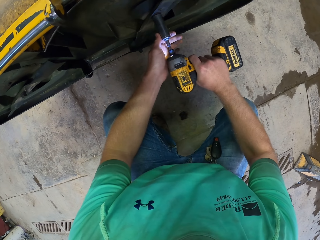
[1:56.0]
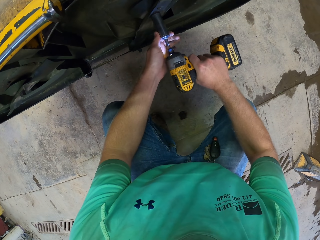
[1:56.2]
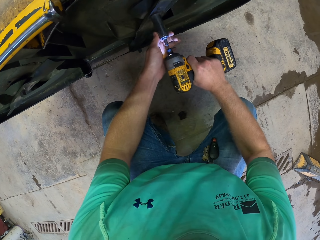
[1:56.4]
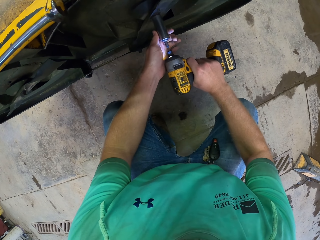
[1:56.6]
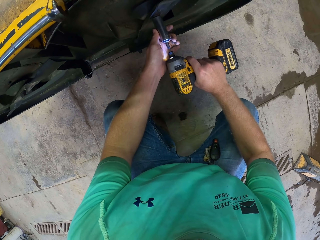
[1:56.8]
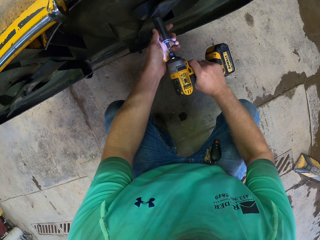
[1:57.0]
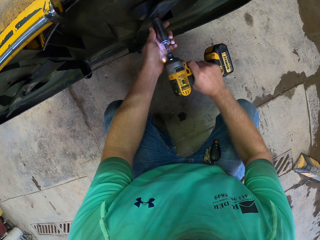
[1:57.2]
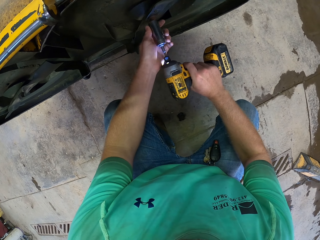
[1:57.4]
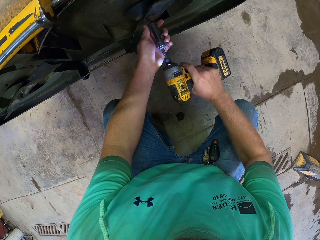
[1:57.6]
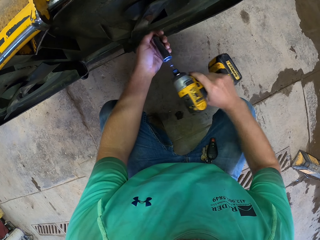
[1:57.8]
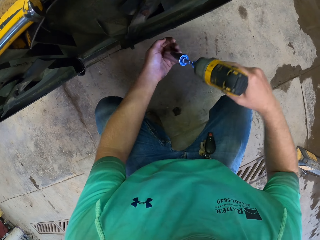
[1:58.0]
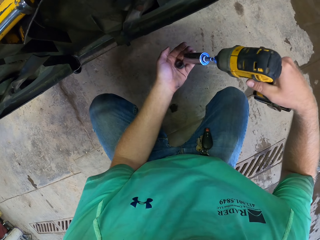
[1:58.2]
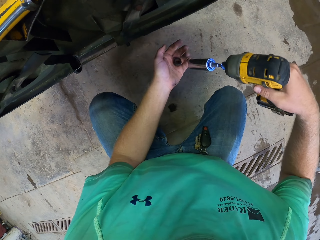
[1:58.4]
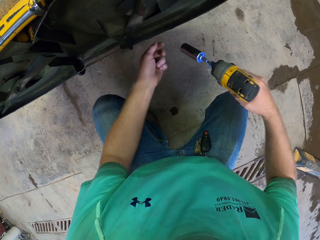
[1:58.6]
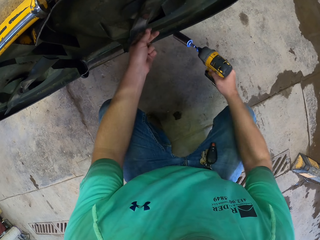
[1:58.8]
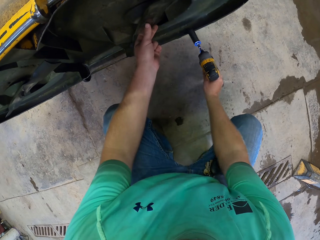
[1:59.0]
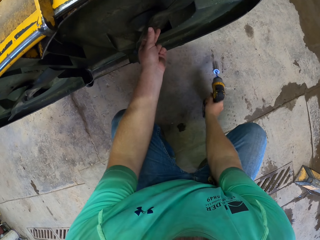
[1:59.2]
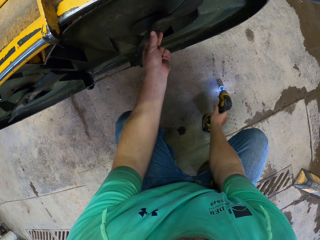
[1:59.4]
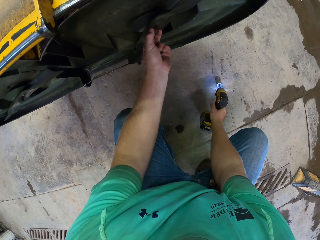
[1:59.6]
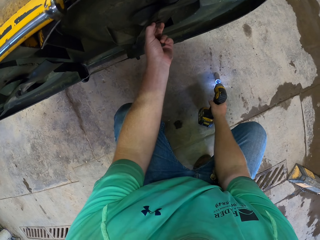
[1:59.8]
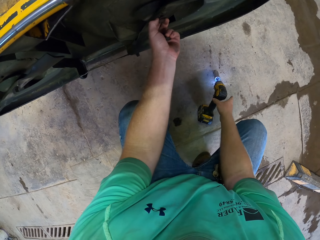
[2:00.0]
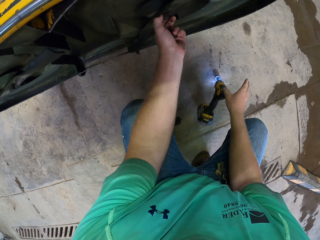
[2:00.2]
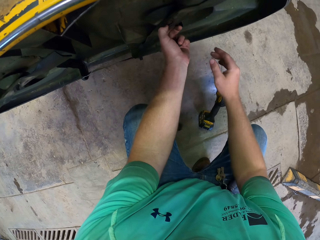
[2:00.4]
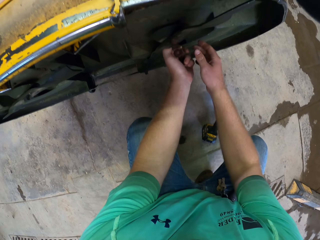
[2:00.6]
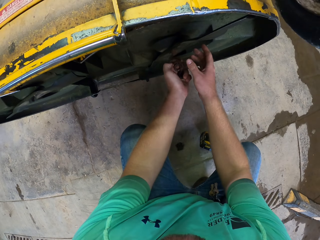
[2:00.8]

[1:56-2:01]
The camera wearer puts the bolt on his left hand with the hand drill in his right hand. He removes a bolt on the fan blade of the walker mower with his left hand. He drops the hand drill on the floor with his right hand.

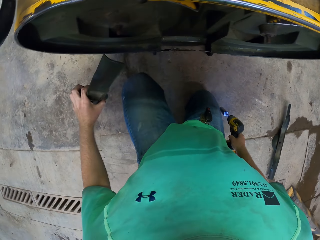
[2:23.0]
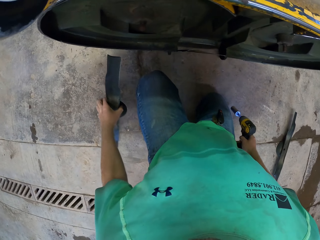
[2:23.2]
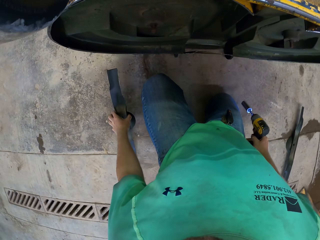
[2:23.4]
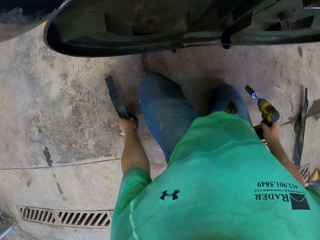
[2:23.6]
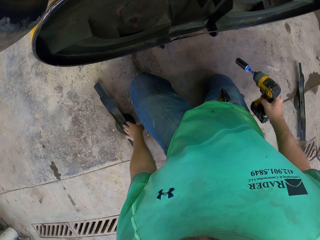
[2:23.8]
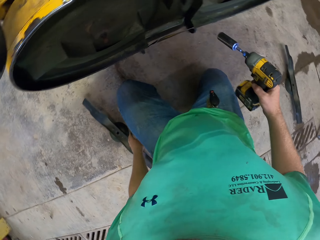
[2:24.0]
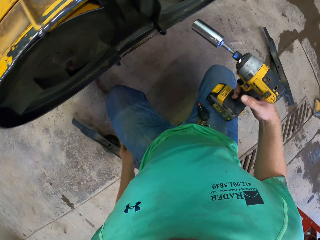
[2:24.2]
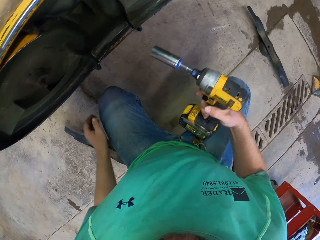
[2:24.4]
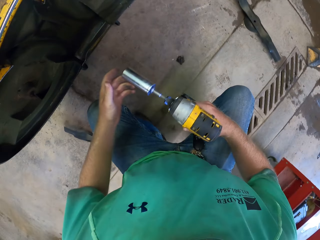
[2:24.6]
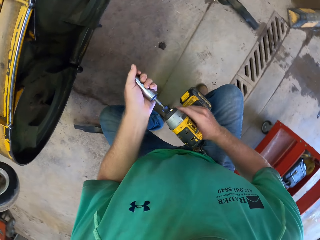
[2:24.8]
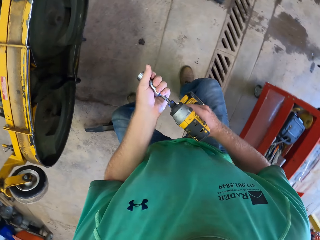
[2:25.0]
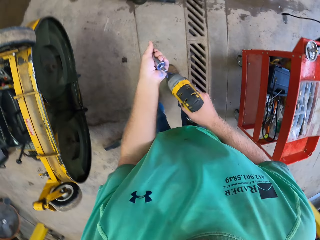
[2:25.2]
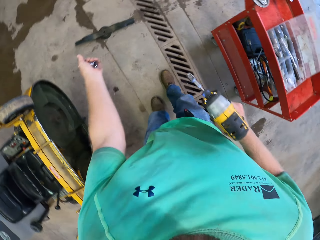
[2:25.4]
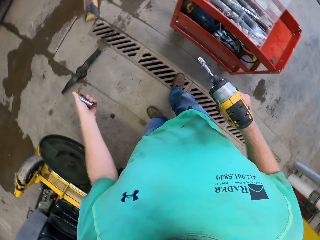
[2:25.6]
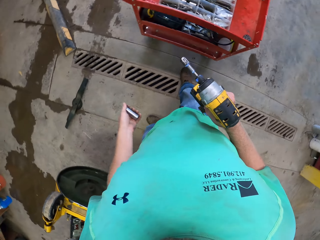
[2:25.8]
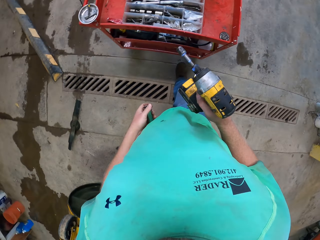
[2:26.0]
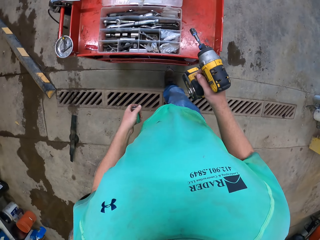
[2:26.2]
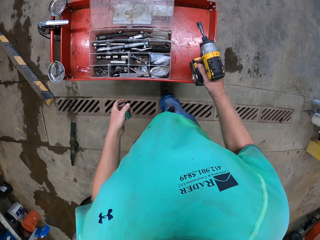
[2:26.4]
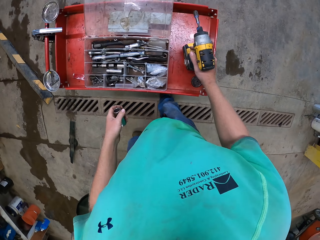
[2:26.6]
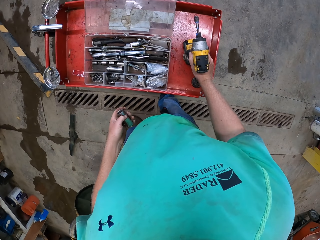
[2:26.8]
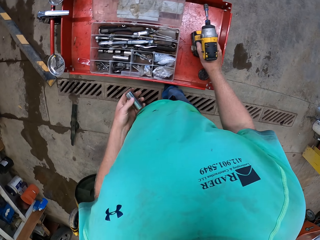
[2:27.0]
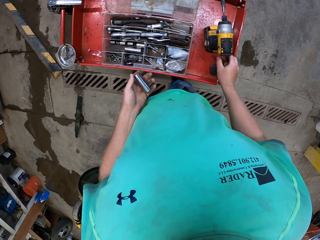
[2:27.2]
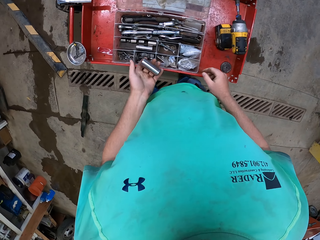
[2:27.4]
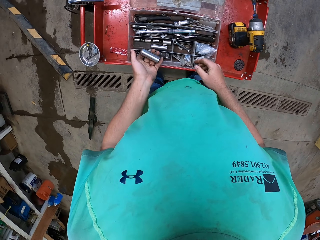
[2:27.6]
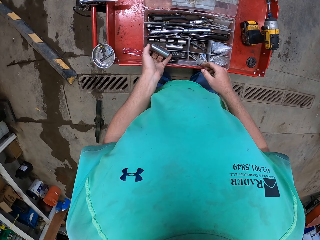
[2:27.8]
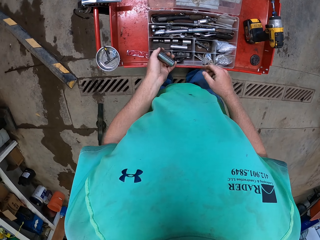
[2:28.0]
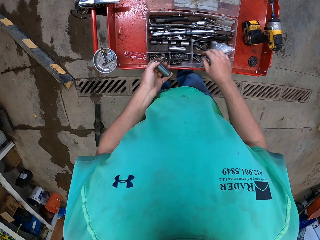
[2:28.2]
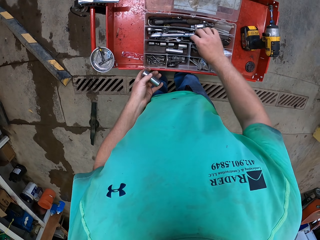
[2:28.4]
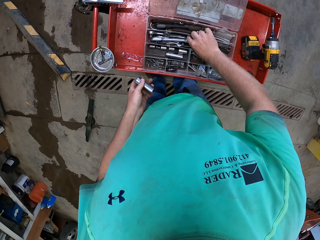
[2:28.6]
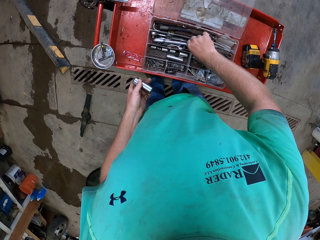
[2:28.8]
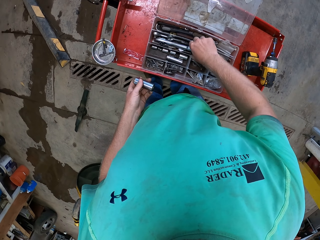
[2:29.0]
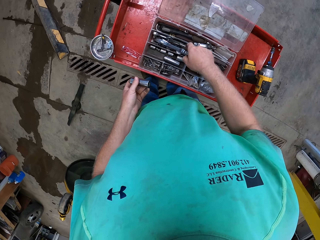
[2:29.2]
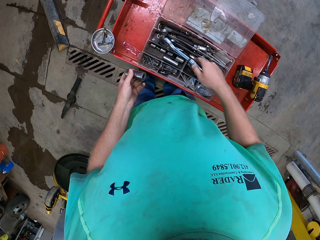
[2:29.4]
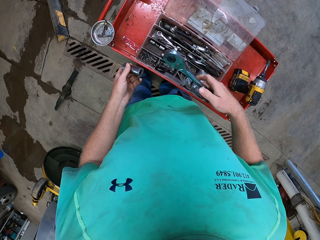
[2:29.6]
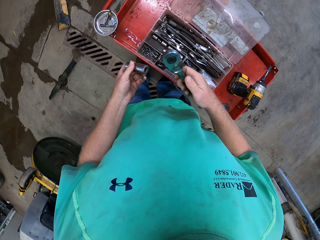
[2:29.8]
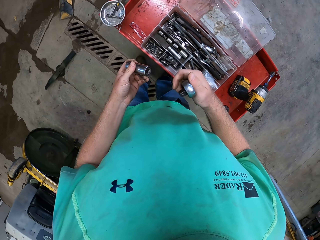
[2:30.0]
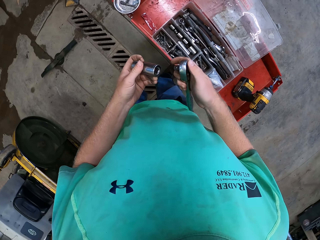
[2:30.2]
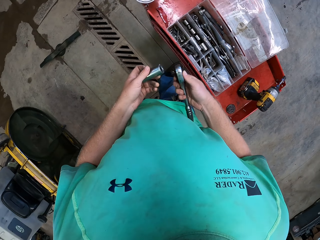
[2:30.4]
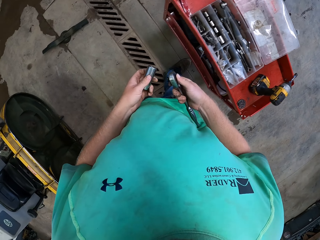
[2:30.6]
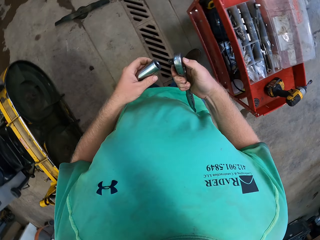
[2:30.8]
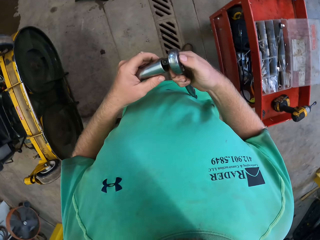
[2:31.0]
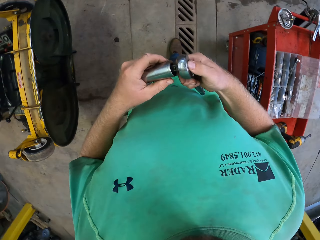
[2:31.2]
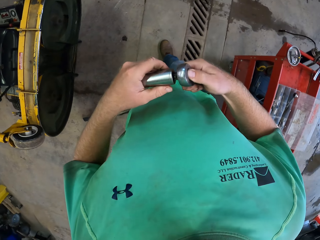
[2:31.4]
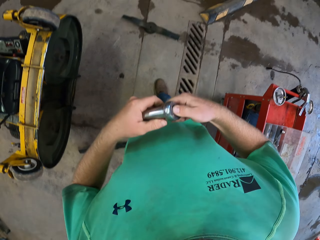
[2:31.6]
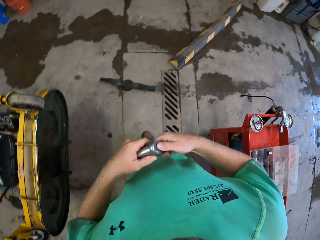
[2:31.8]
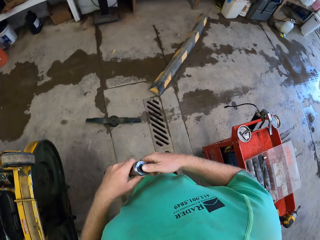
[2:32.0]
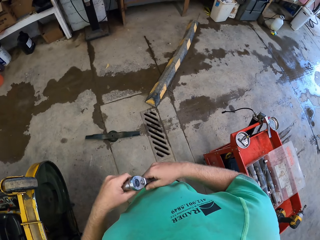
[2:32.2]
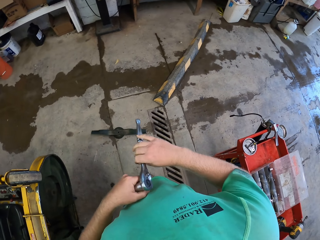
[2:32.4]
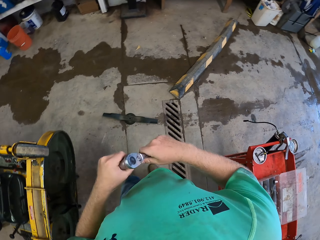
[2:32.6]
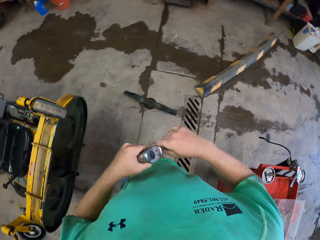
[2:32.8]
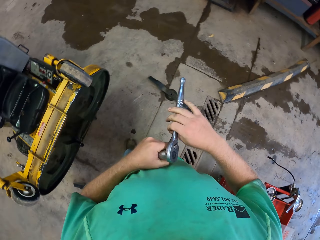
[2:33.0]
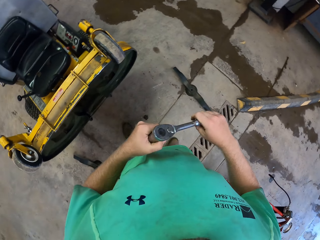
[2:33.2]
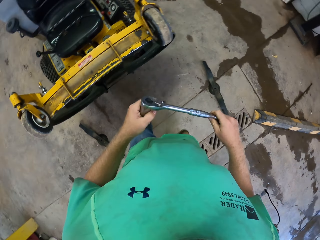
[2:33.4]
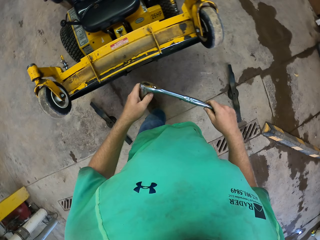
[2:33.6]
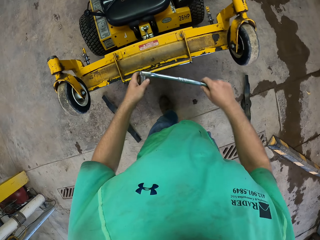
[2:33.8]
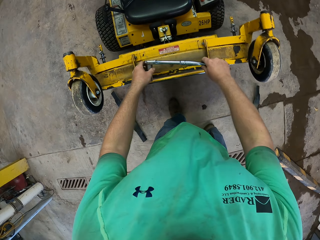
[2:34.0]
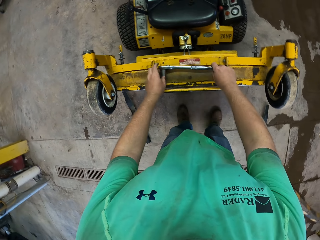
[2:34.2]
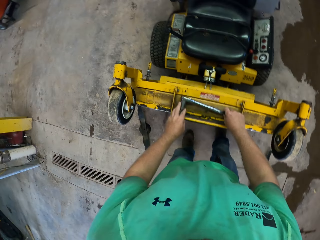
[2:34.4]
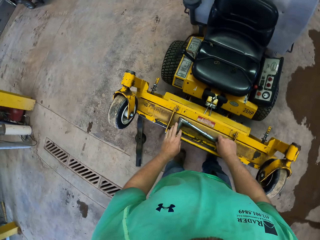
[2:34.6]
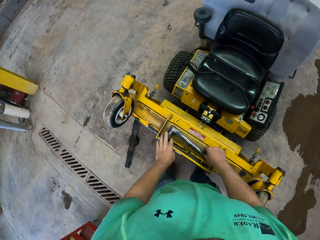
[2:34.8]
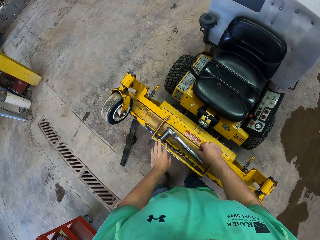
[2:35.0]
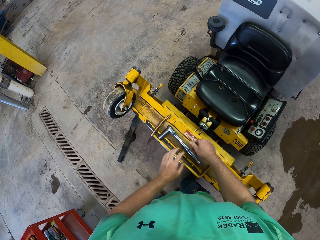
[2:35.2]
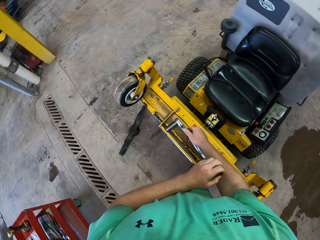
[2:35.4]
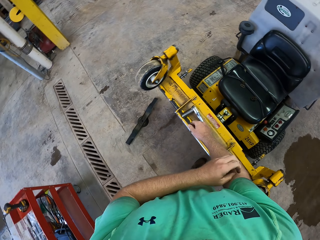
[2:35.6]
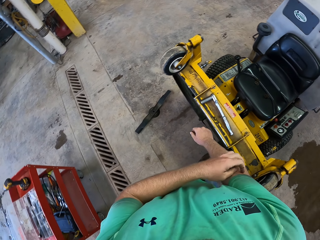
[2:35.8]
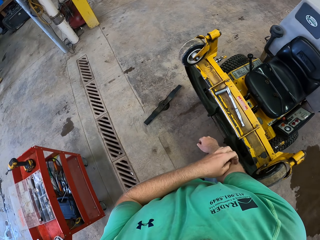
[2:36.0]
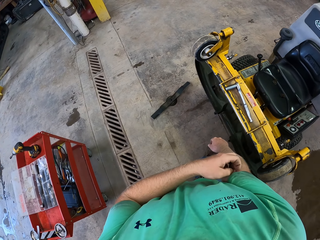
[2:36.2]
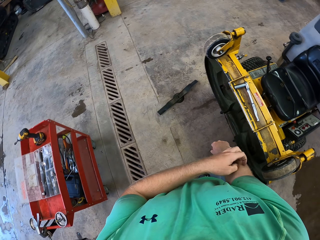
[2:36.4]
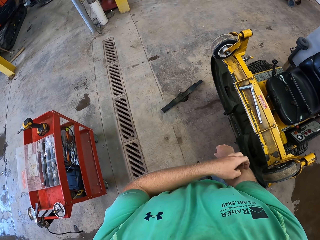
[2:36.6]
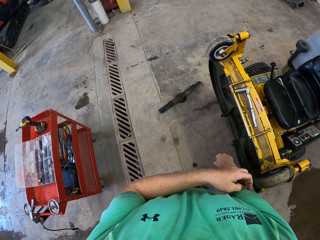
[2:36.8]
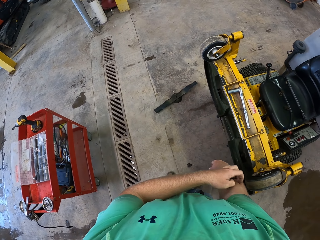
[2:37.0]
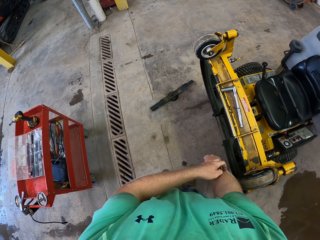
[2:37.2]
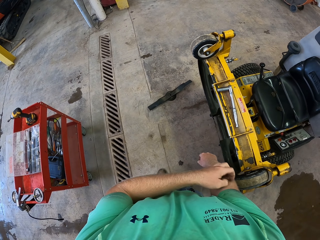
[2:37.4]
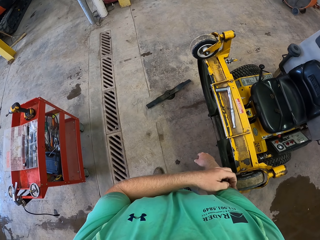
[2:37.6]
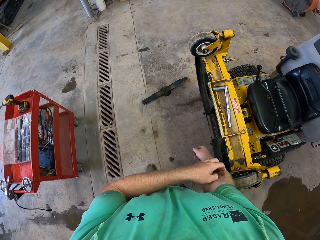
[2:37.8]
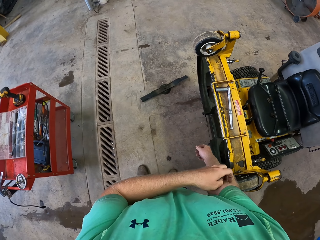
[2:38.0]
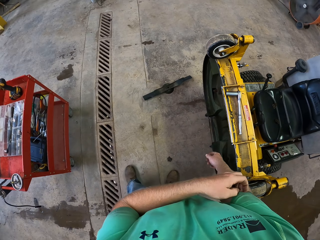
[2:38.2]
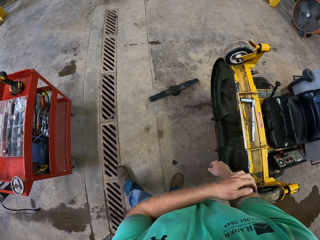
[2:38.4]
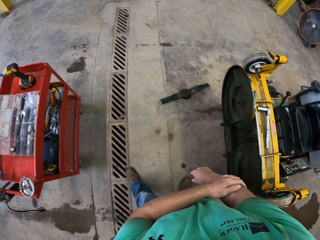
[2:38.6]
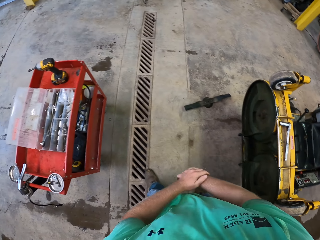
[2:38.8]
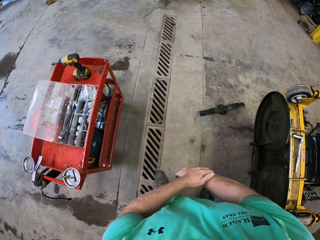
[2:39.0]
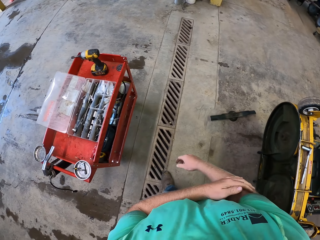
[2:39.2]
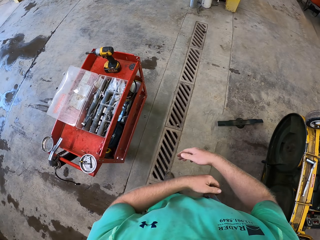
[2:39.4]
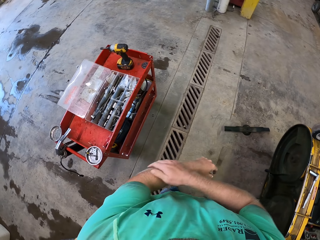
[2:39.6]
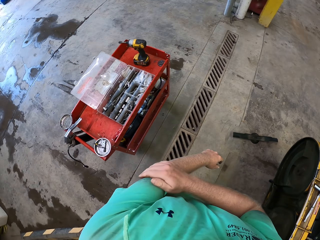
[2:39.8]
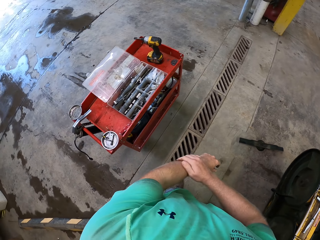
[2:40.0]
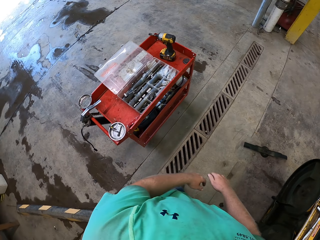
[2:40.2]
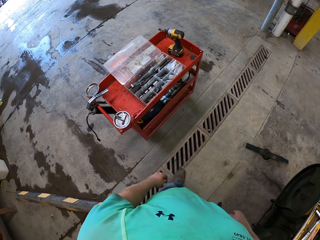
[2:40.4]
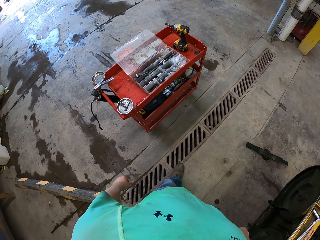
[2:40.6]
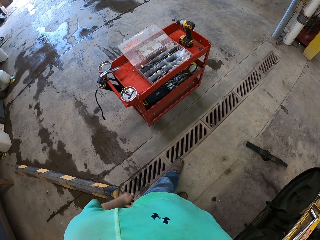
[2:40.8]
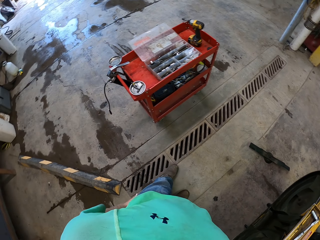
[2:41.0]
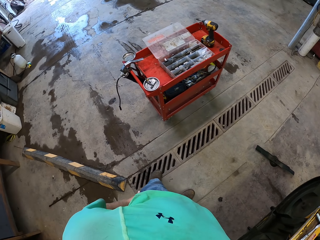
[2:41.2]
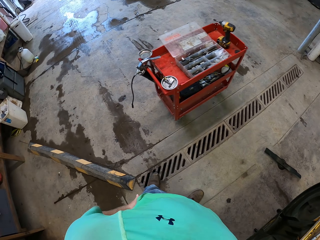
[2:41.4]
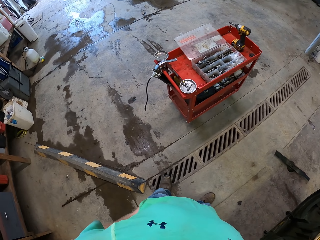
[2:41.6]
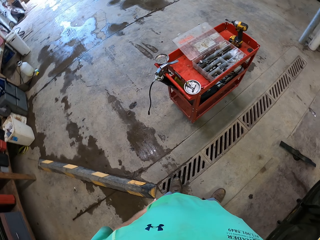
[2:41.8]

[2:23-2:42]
The camera wearer puts a metal down. He removes the bolt from the hand drill with his left hand. He drops the hand drill on the tools trolley with his right hand. He picks up a socket spanner from the nuts and bolt pack with his right hand. He puts the socket spanner in the bolt with both hands. He drops the spanner and bolt on the walker mower with both hands. He scratches his right hand with his left hand. He rubs his left hand with his right hand.
